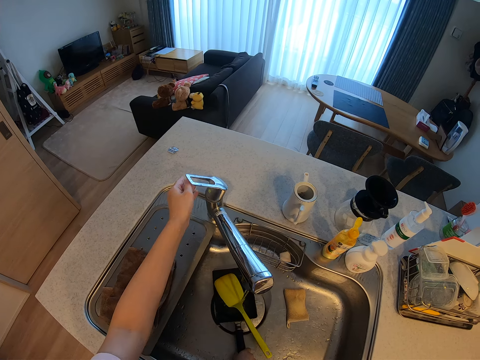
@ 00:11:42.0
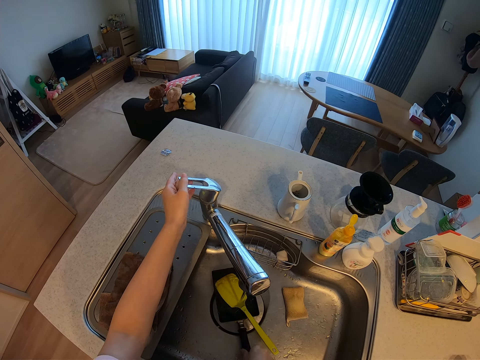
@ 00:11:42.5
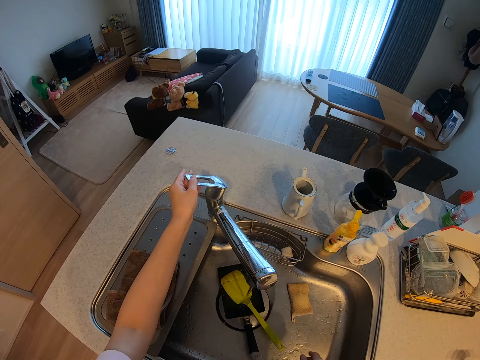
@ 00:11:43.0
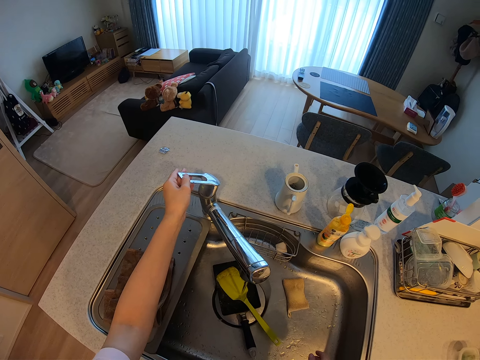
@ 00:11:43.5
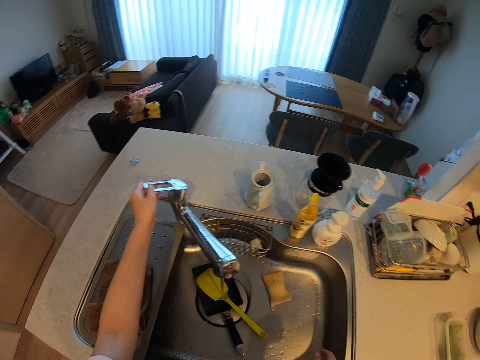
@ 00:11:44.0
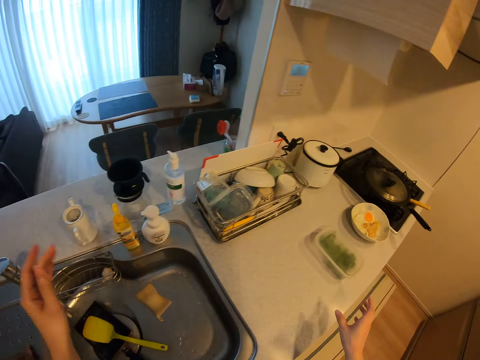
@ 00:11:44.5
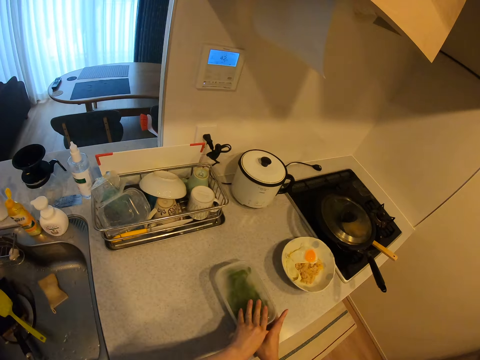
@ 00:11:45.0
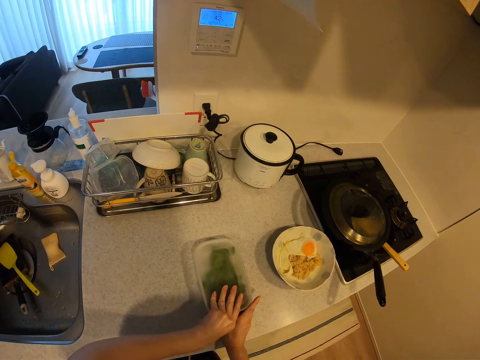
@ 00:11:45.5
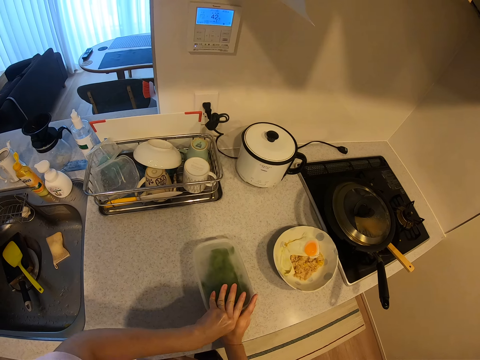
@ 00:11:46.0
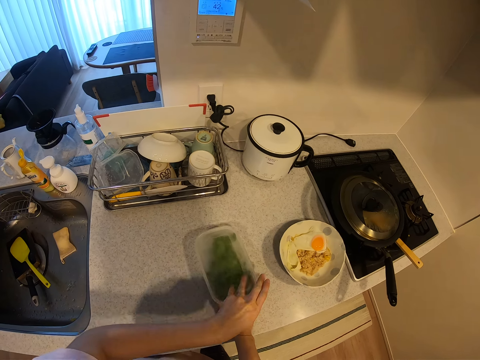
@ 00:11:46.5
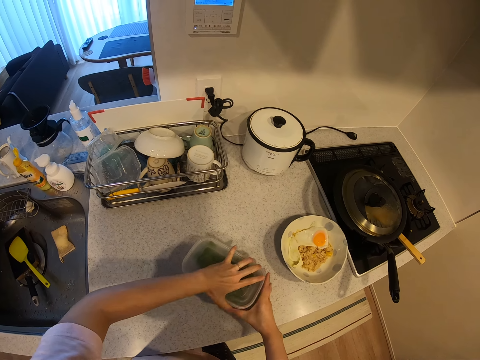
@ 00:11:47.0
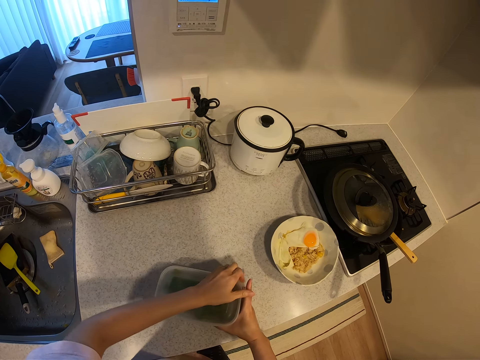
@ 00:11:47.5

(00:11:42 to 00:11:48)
The camera wearer moves the frying pan and the plastic spoon in the kitchen sink with her right hand. She turns off the tap with her left hand. She moves towards the plastic of food on the kitchen worktop. She pulls the cover of the plastic of food.
